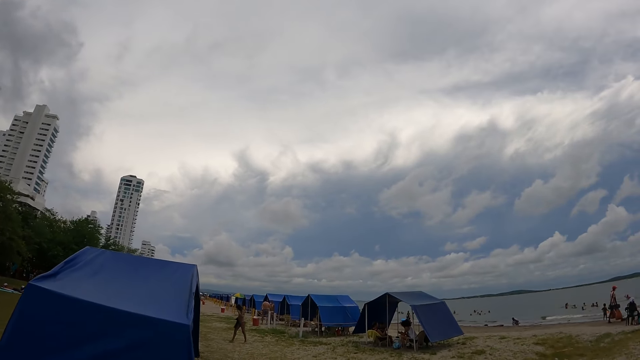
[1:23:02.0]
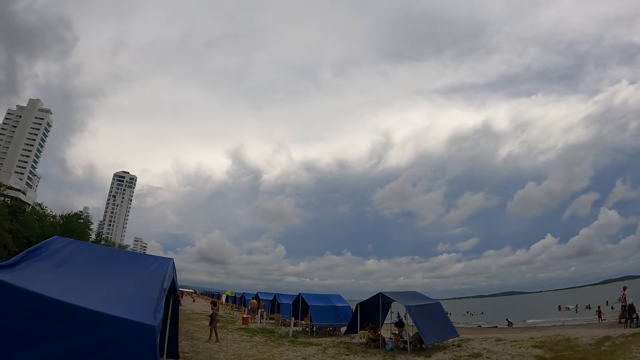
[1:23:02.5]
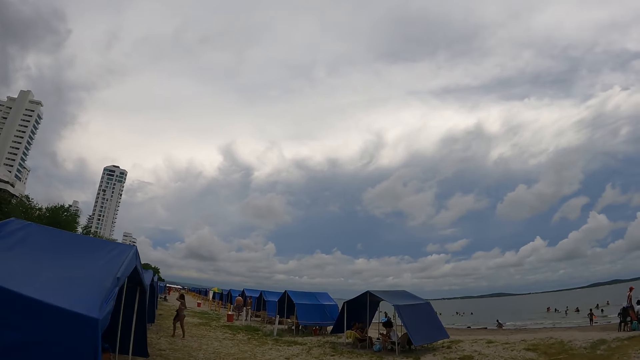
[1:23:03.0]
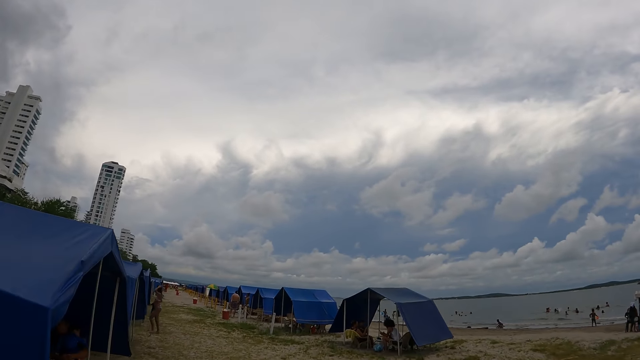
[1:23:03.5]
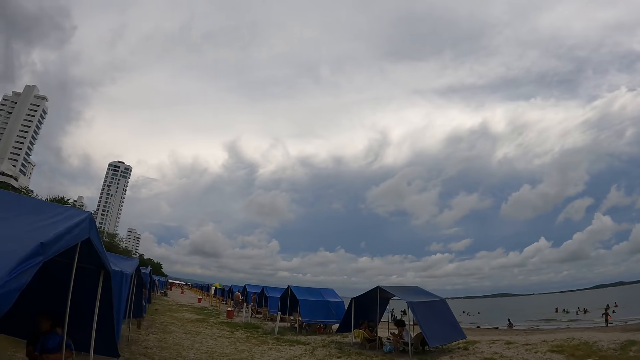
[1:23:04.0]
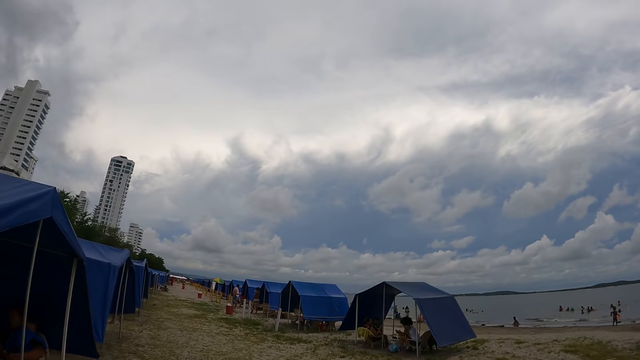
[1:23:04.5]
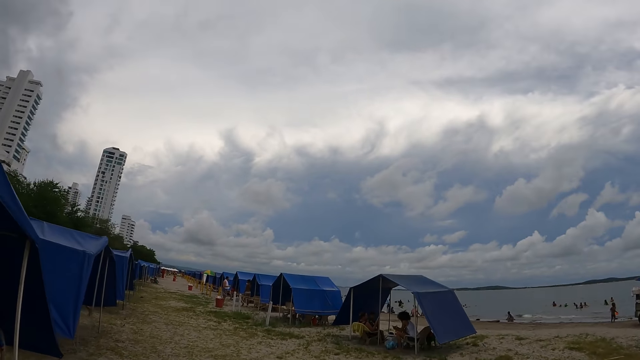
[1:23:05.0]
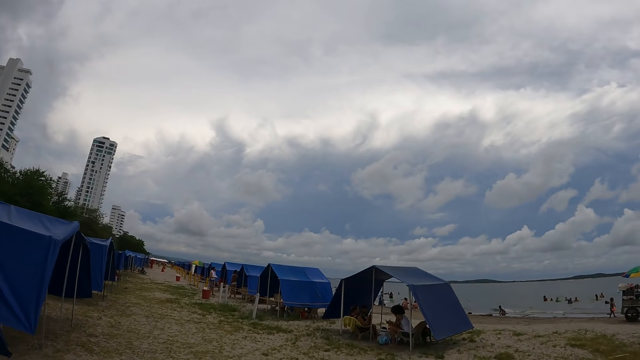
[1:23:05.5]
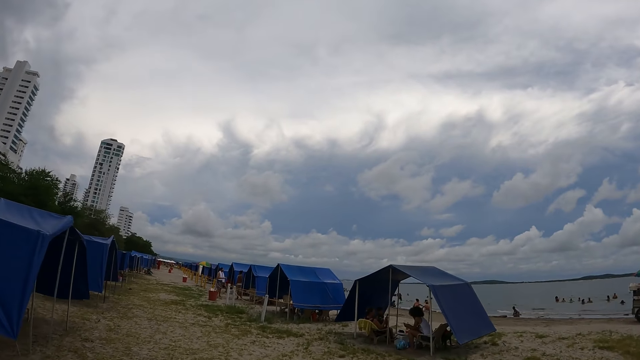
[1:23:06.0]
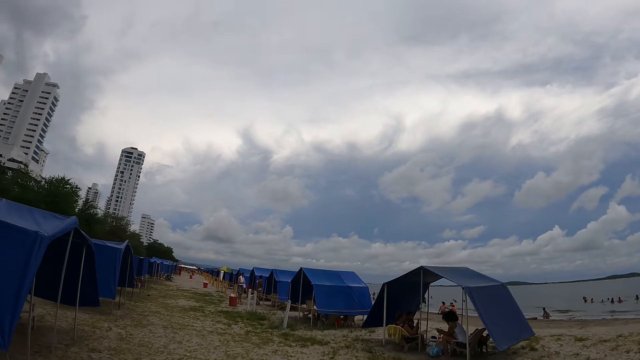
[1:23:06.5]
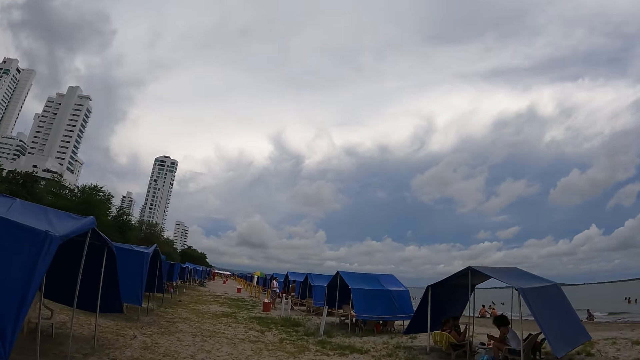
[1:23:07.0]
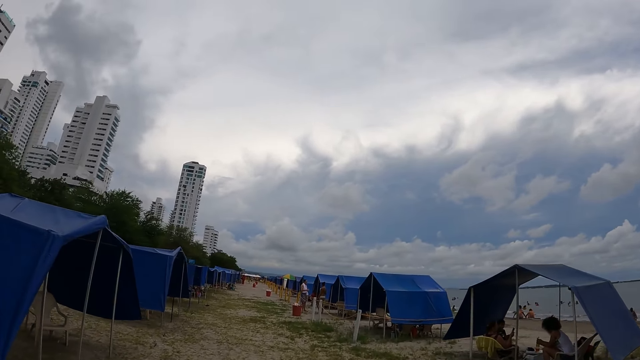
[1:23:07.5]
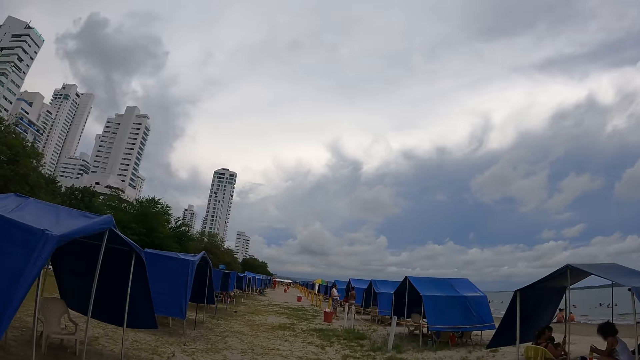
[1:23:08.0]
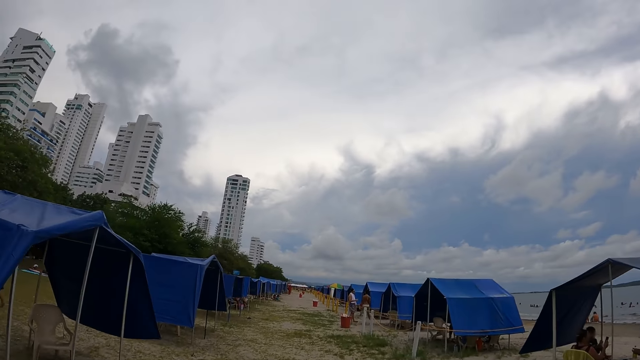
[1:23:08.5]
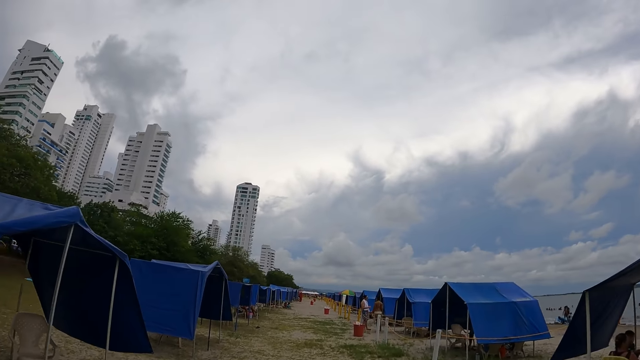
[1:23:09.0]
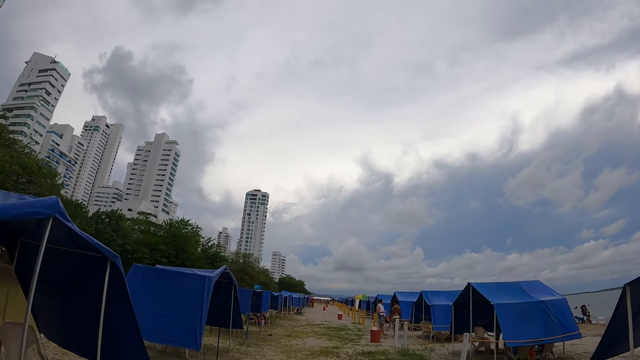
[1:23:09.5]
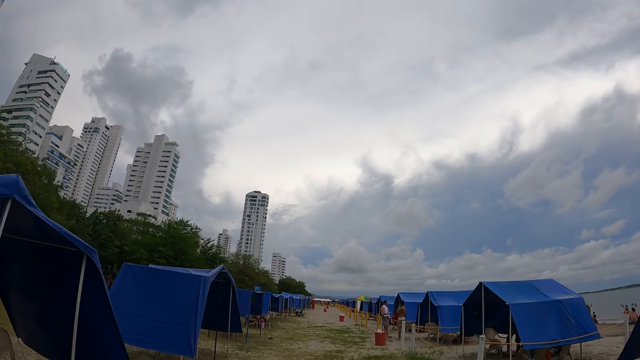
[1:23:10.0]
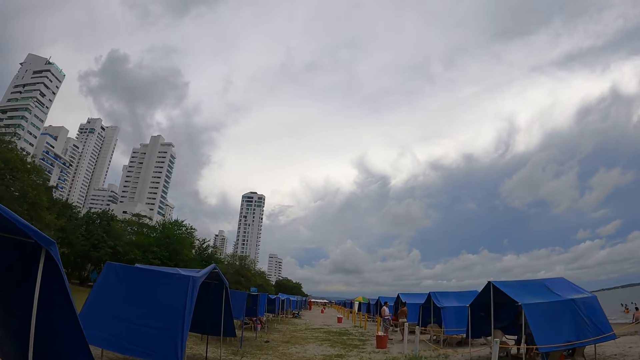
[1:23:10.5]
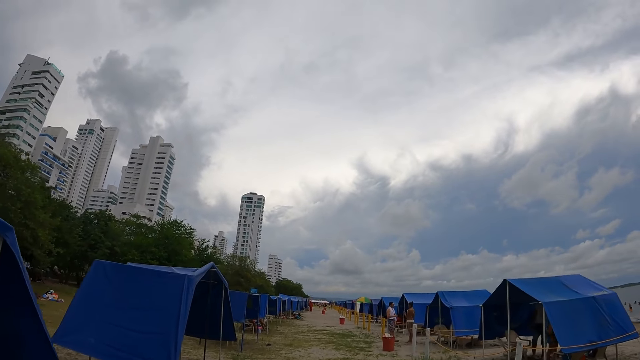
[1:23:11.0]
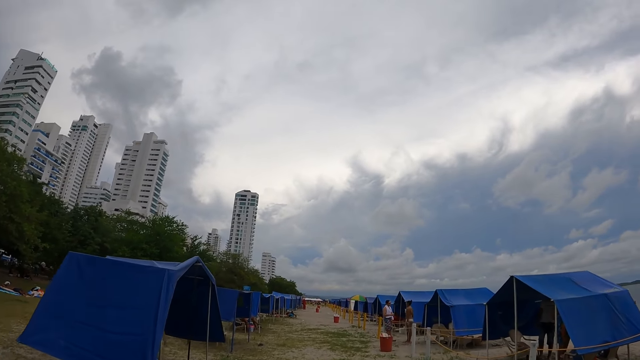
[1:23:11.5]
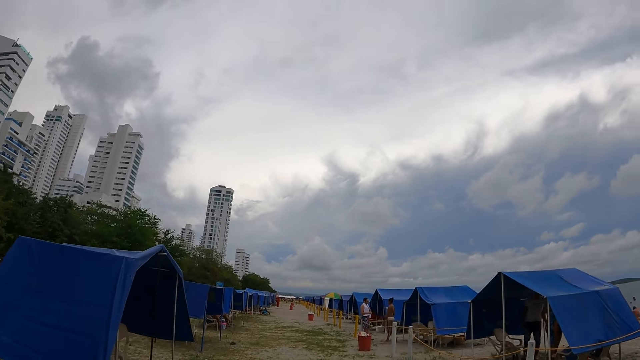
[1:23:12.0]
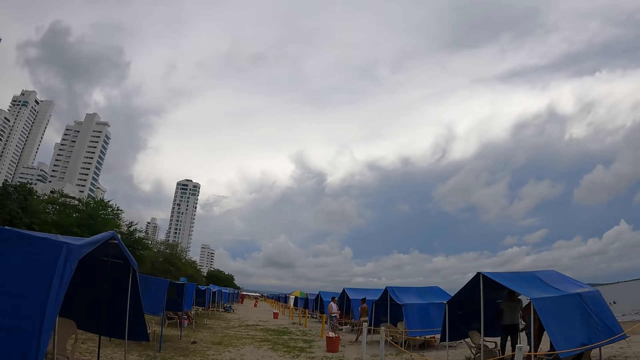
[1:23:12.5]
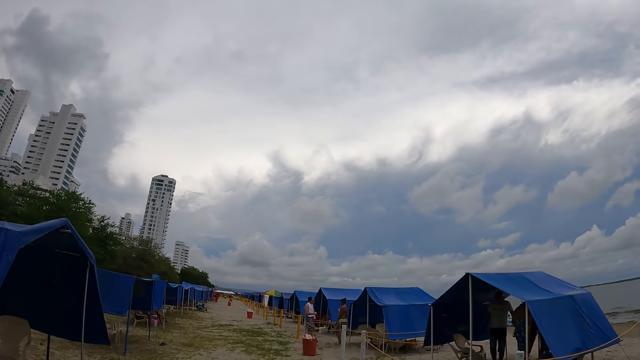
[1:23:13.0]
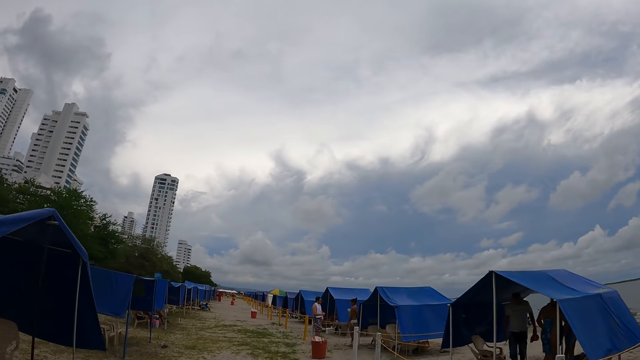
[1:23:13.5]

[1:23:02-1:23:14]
The camera wearer walks past tents on the beach.

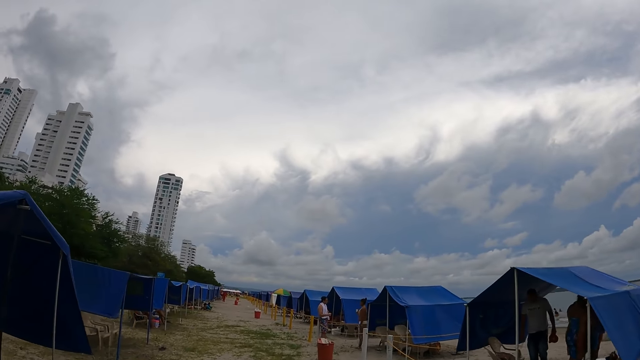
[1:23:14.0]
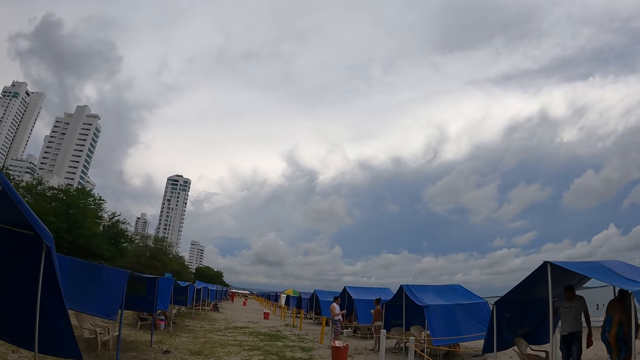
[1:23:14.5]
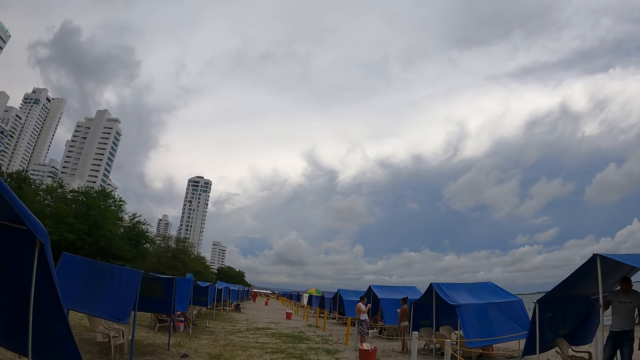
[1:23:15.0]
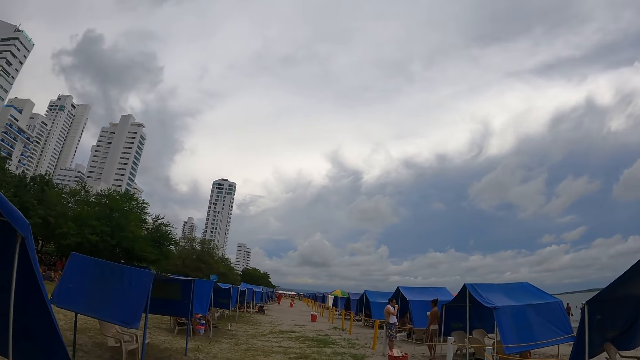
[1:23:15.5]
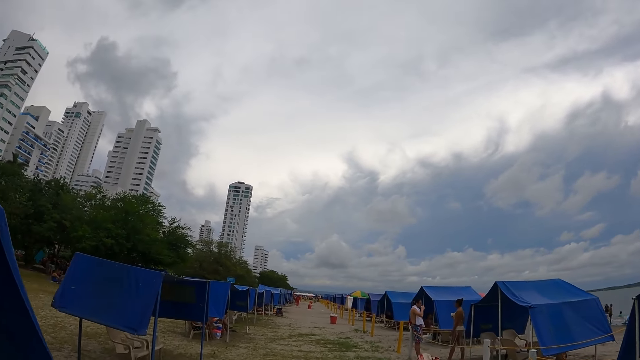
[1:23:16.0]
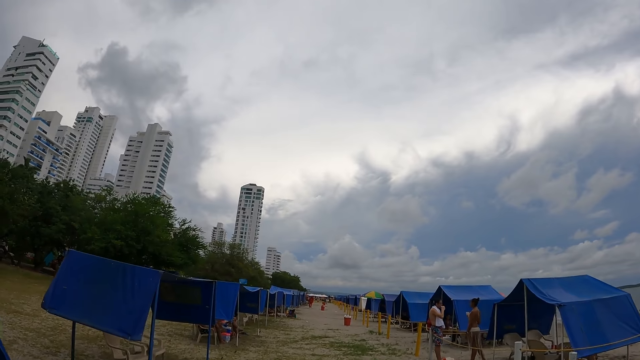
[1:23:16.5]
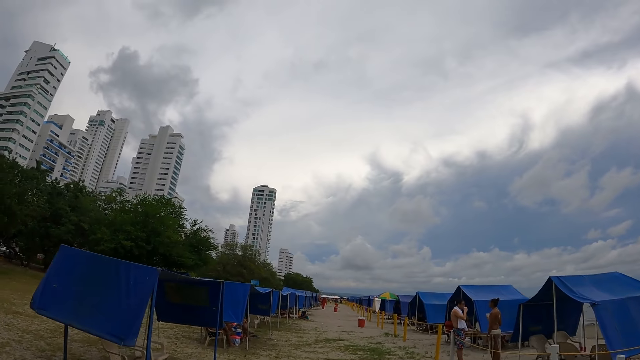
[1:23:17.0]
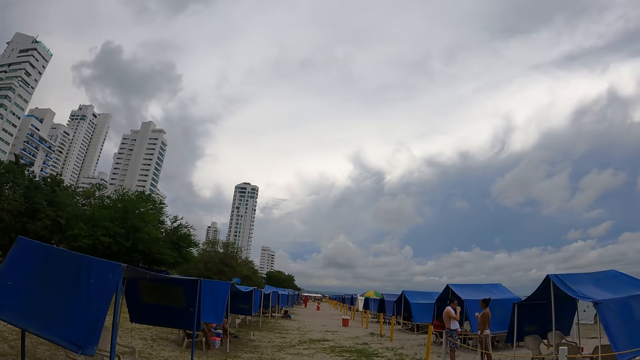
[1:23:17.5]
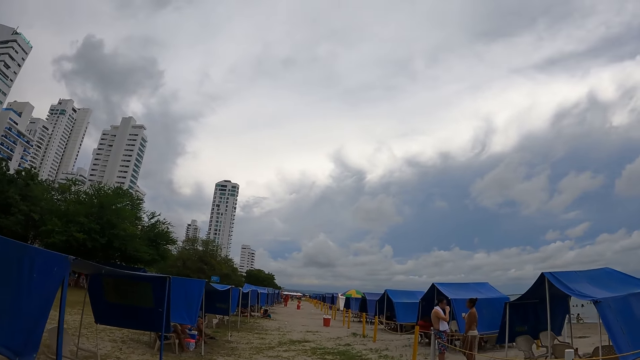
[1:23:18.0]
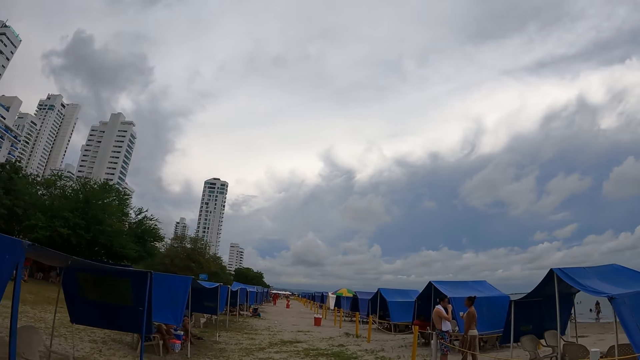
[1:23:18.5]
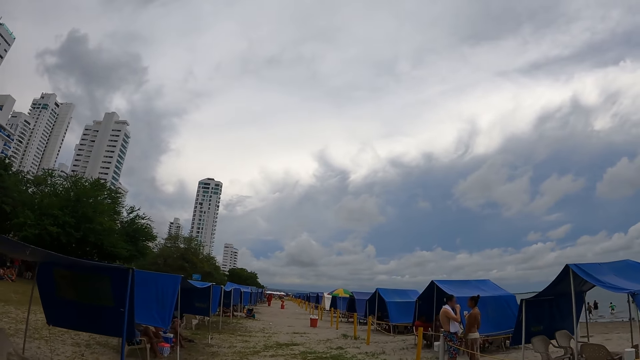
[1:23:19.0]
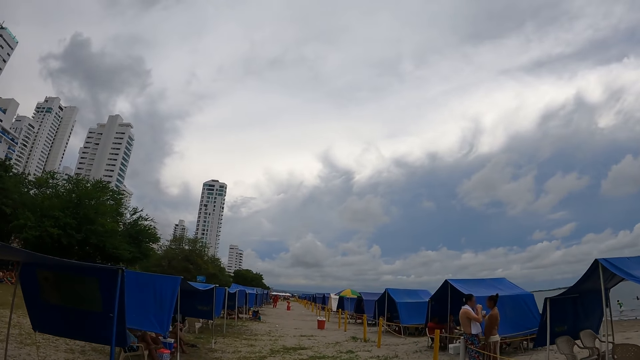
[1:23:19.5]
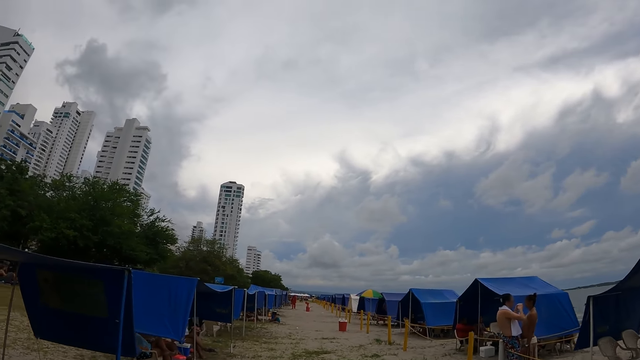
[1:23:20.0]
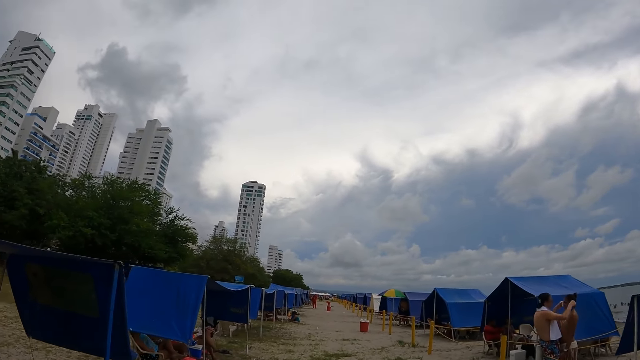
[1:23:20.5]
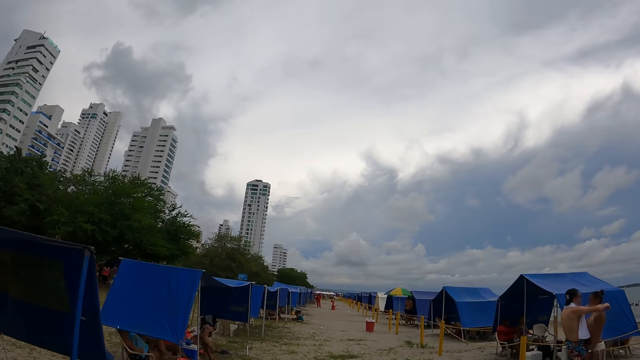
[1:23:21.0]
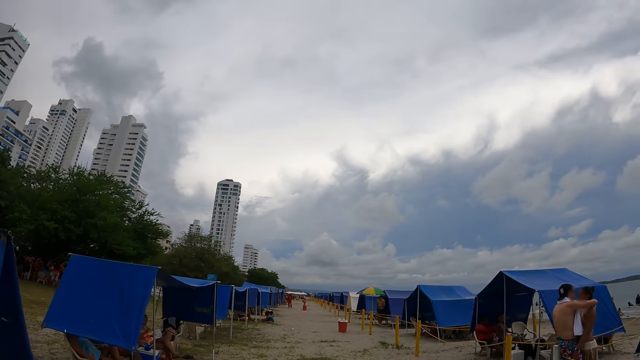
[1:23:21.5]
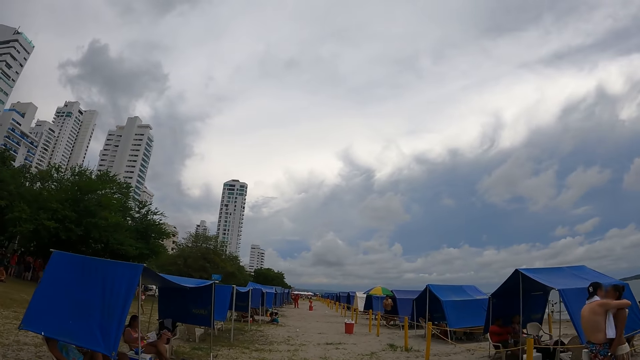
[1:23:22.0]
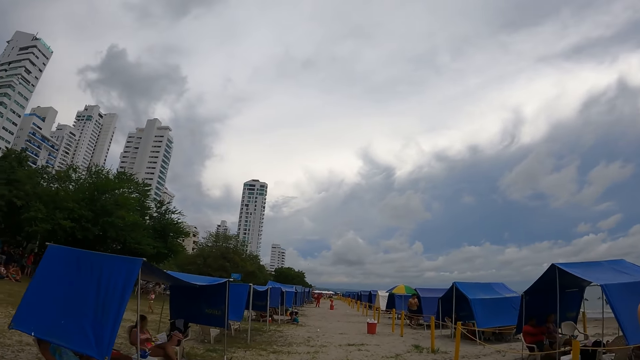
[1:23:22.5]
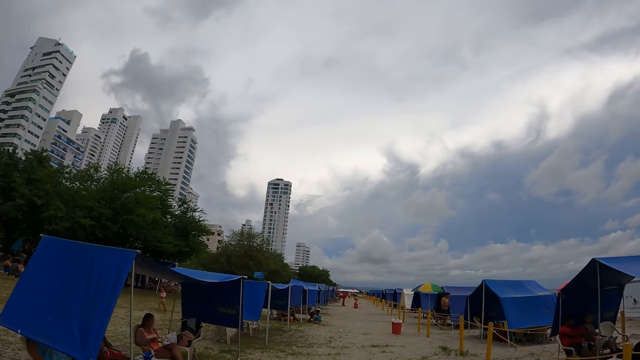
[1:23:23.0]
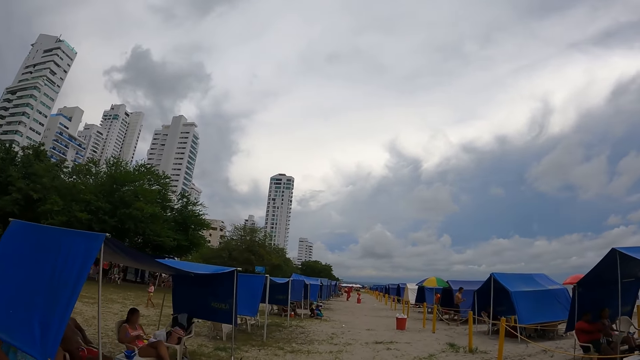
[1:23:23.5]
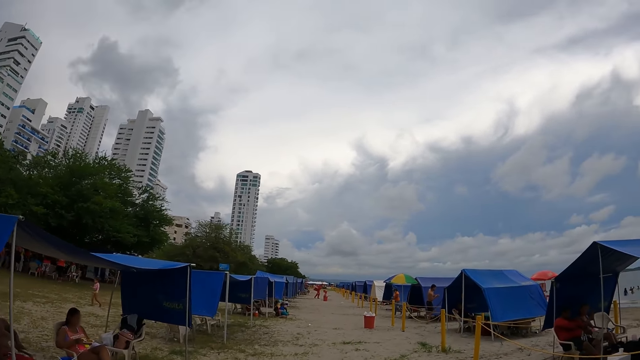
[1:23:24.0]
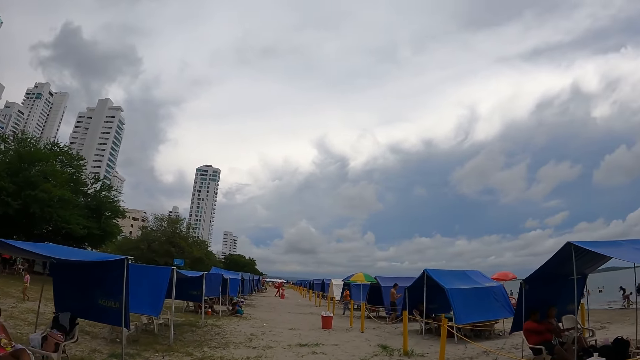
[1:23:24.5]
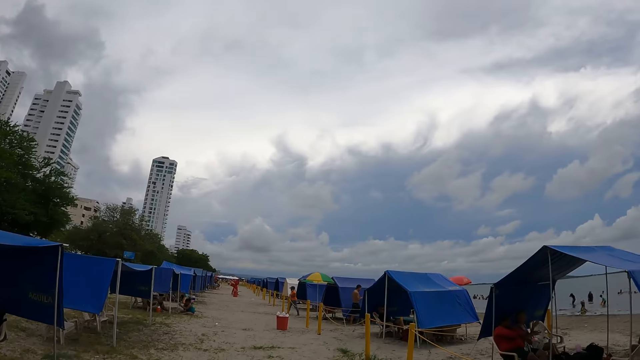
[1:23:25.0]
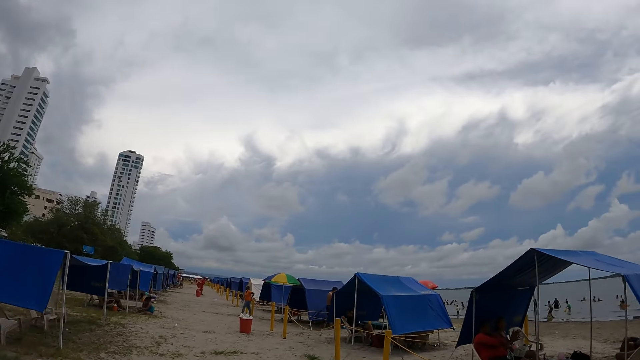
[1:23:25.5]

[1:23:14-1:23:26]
A man hugs a lady.
